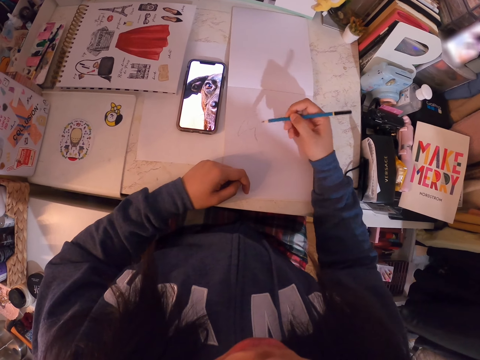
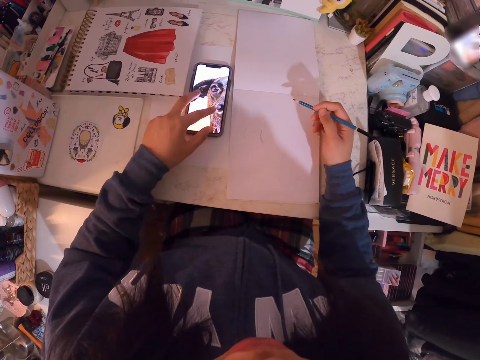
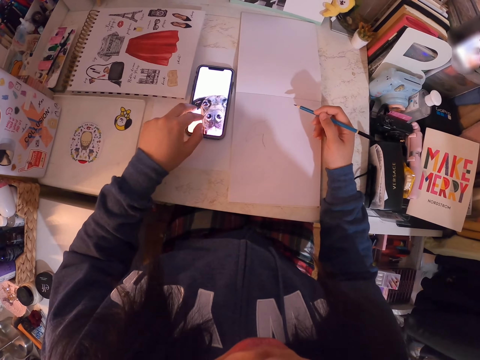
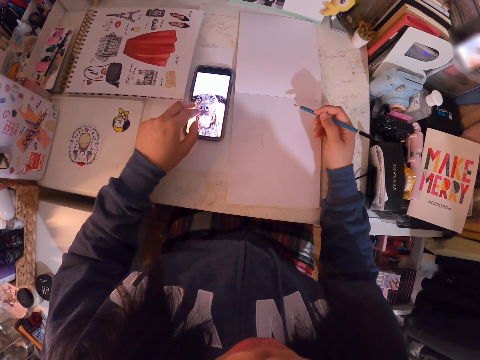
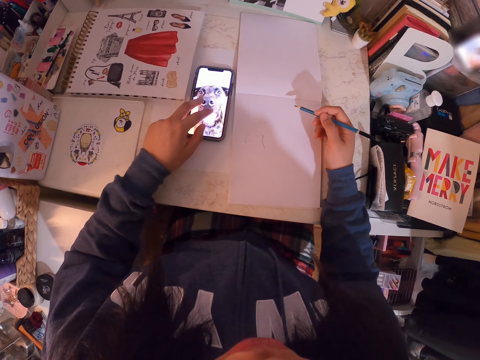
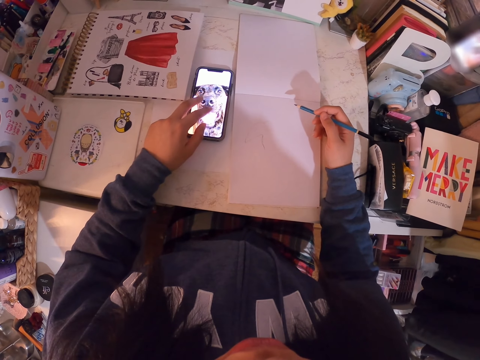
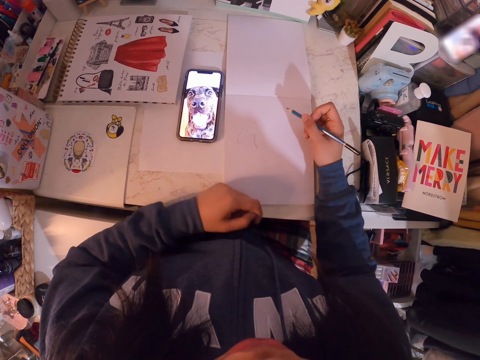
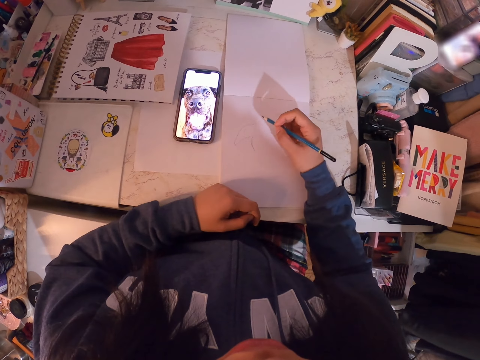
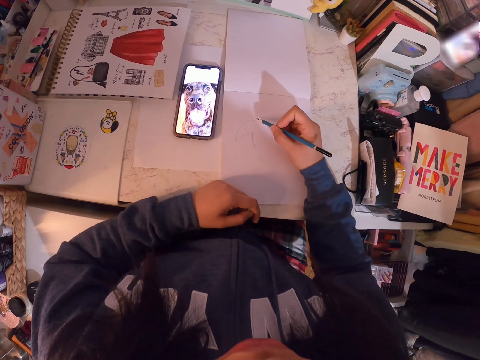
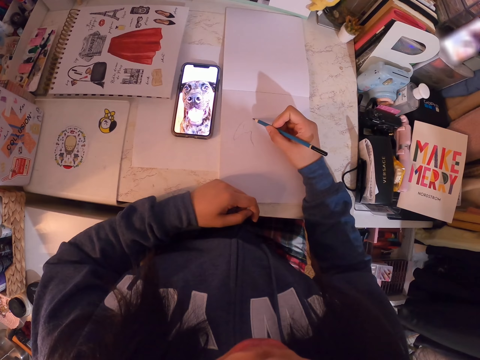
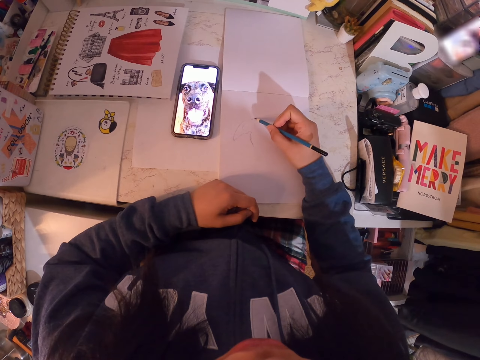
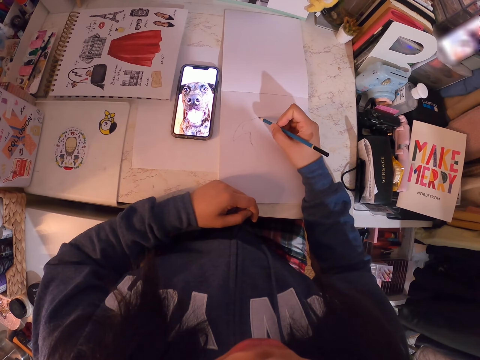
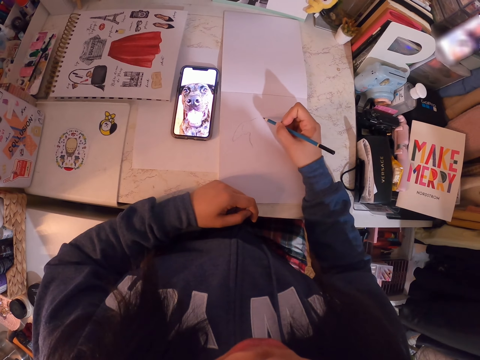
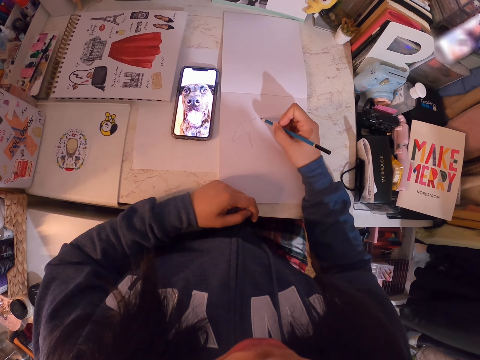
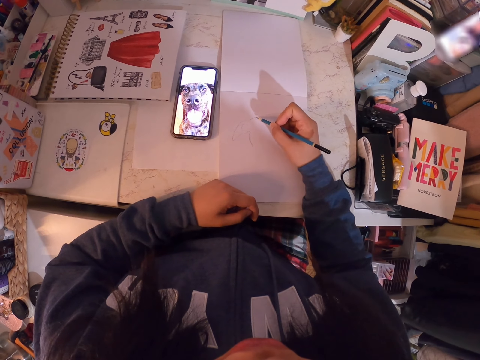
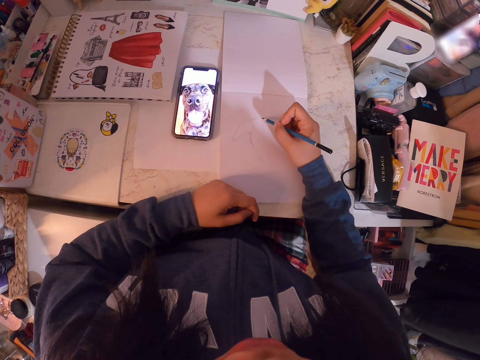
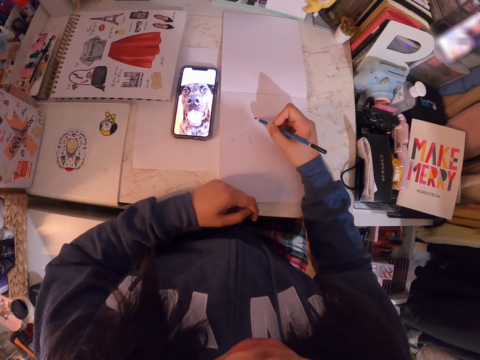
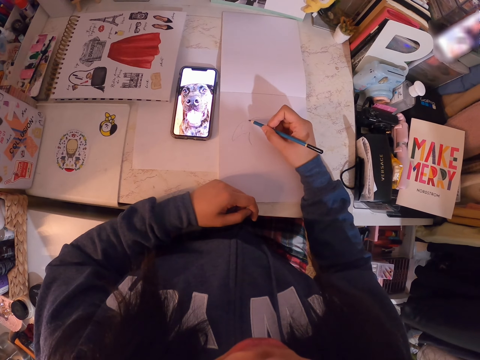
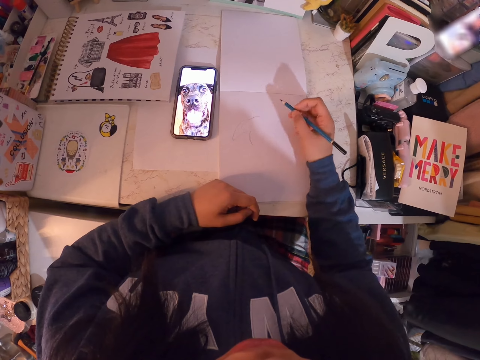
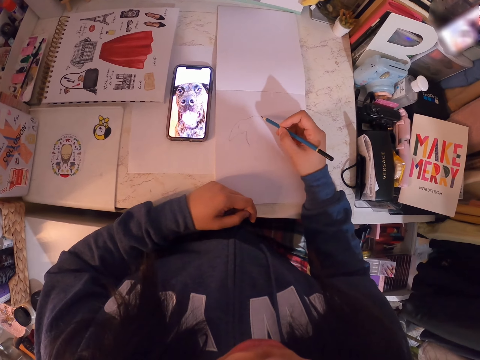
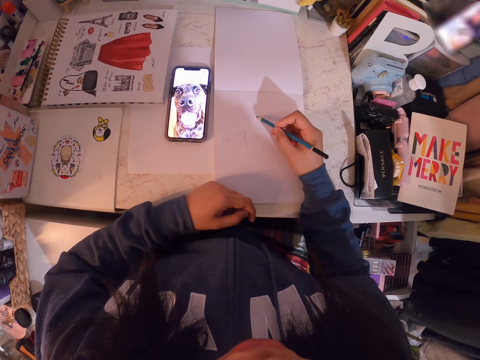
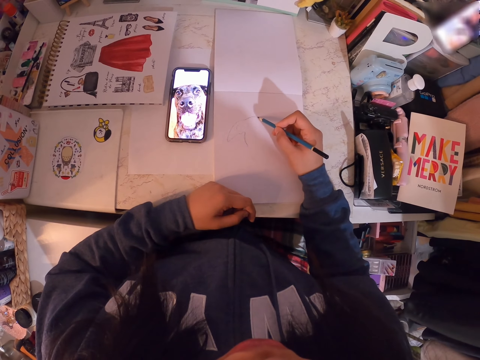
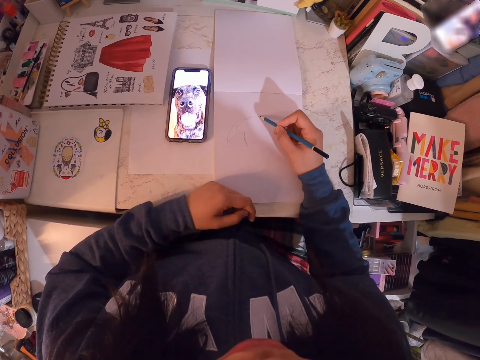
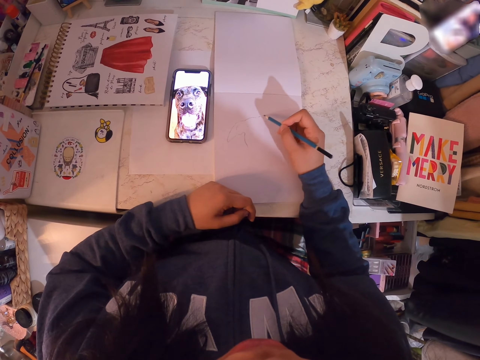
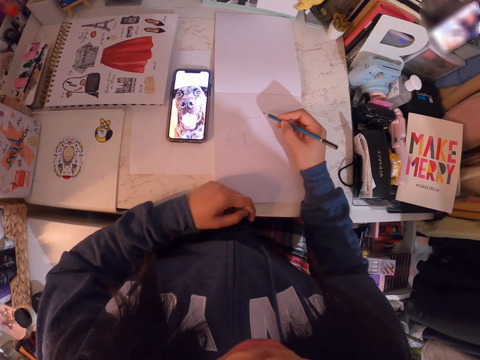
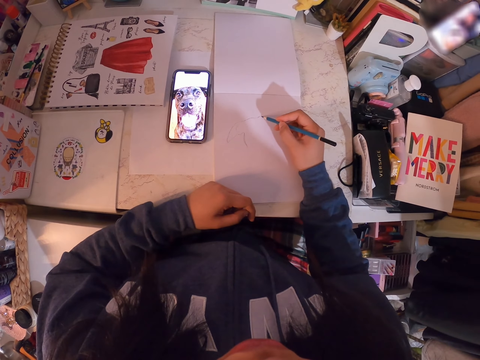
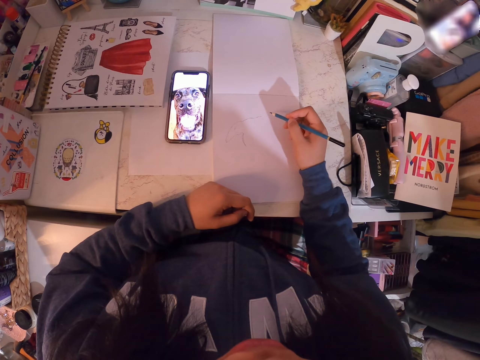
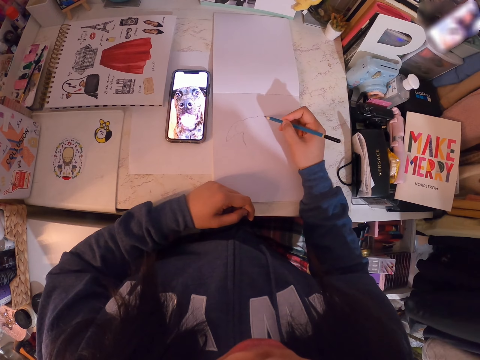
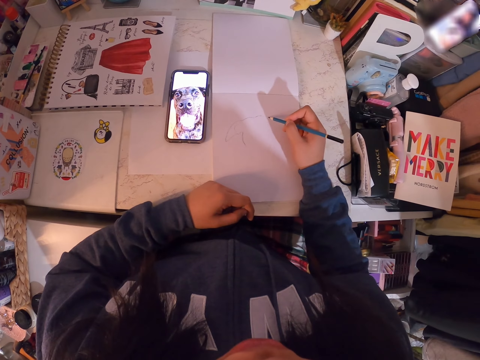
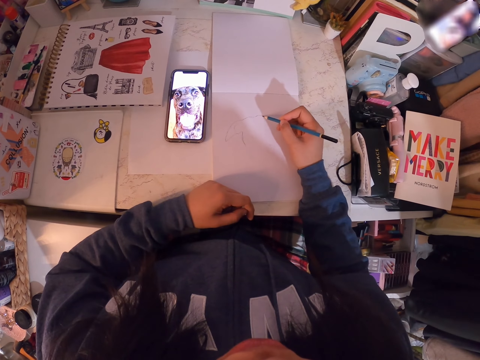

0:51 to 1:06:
The camera wearer operates the phone. They draw in the art book with the art pencil.

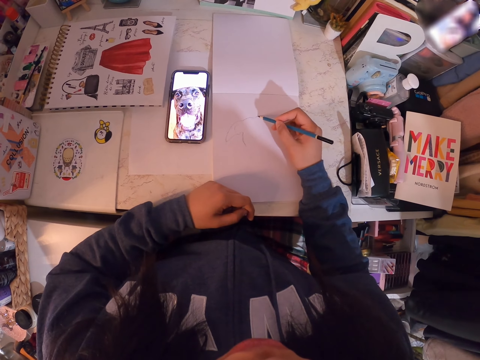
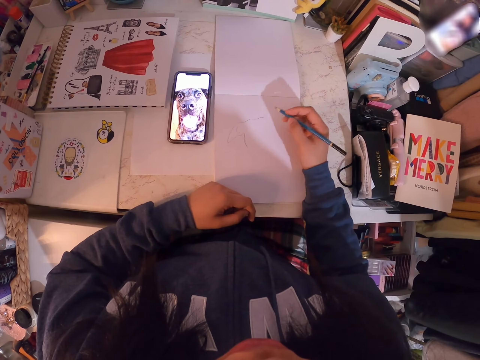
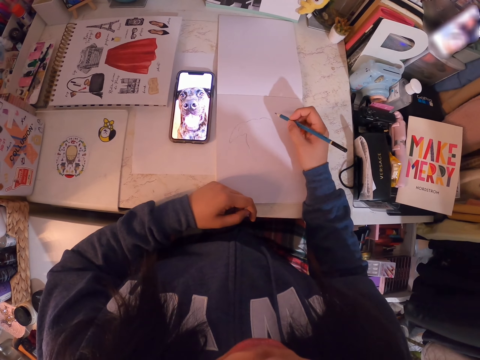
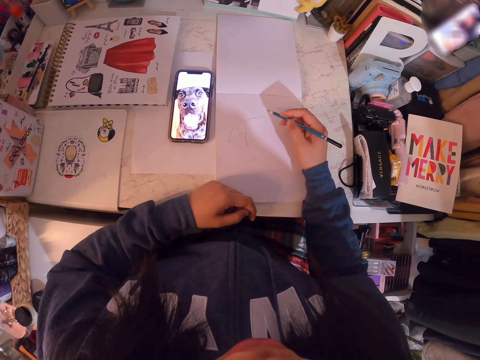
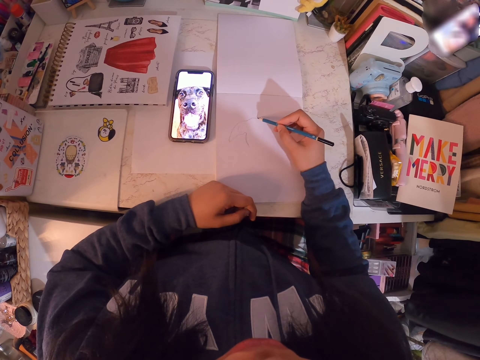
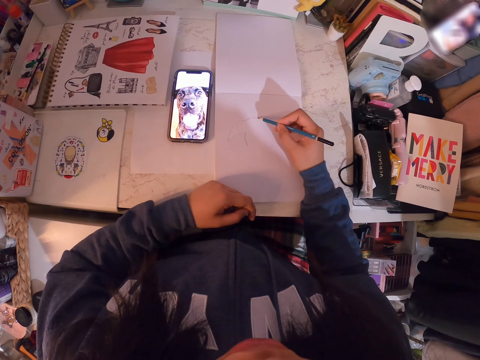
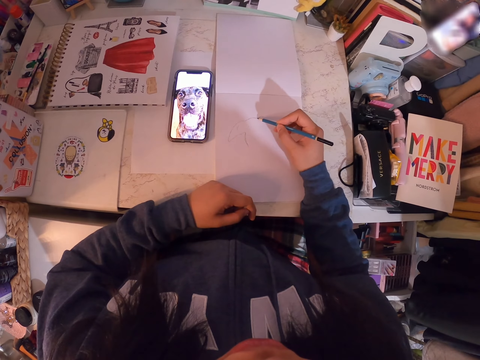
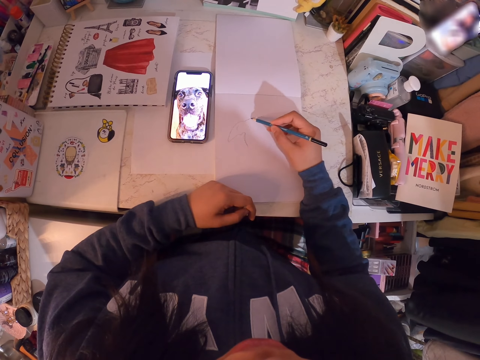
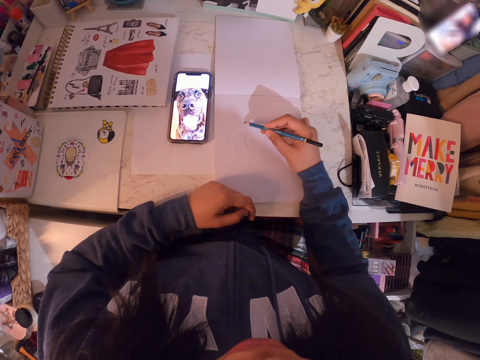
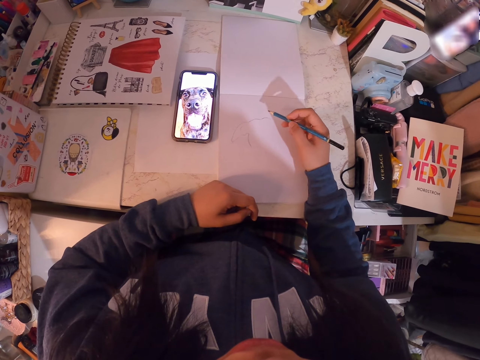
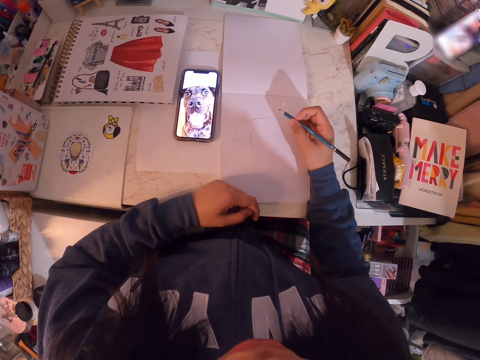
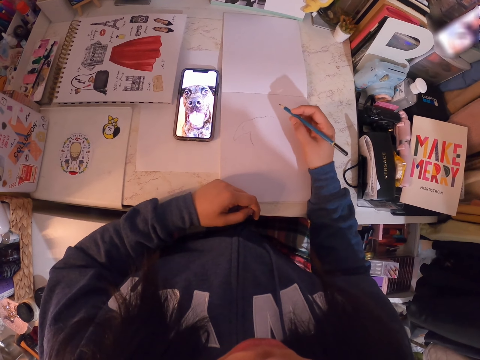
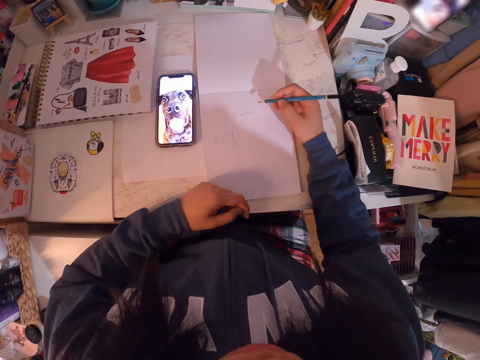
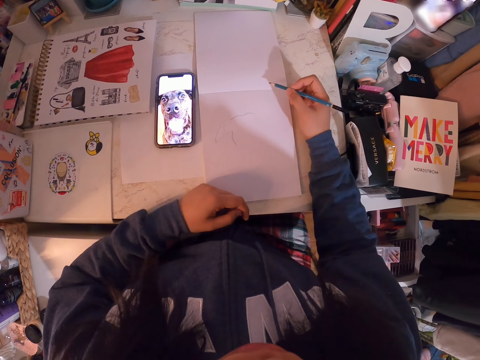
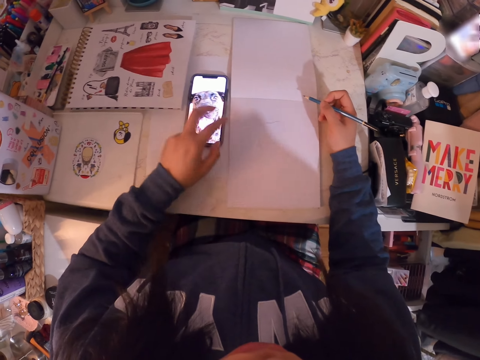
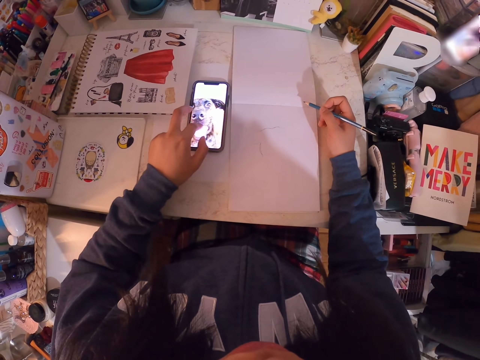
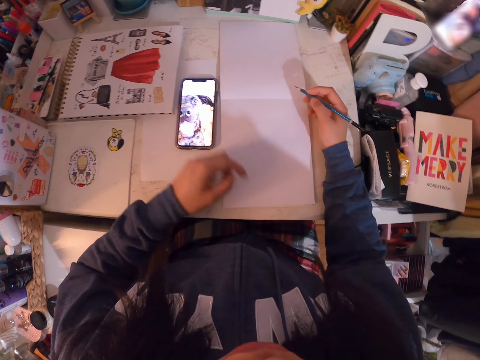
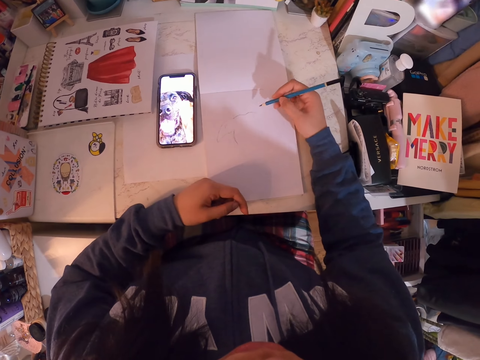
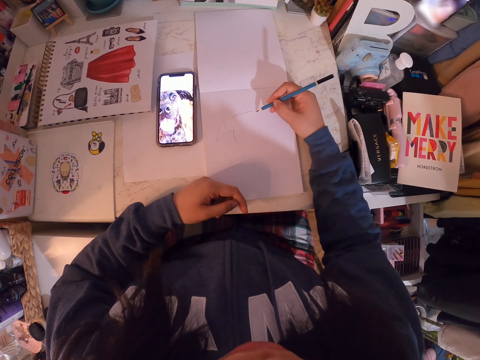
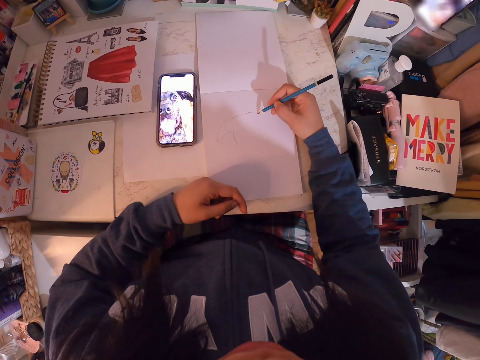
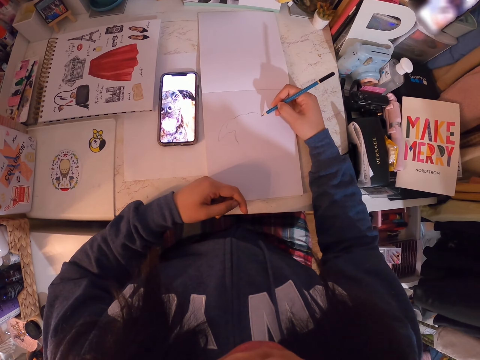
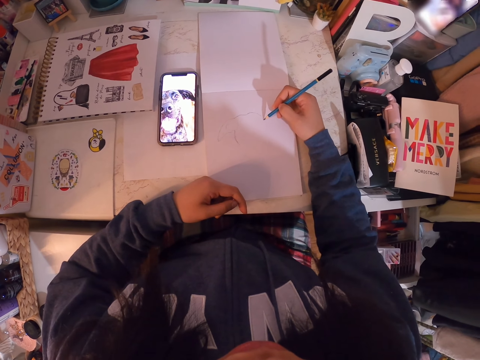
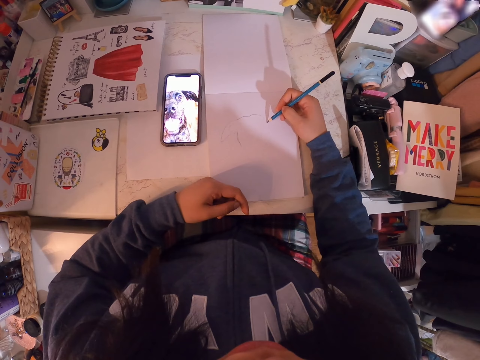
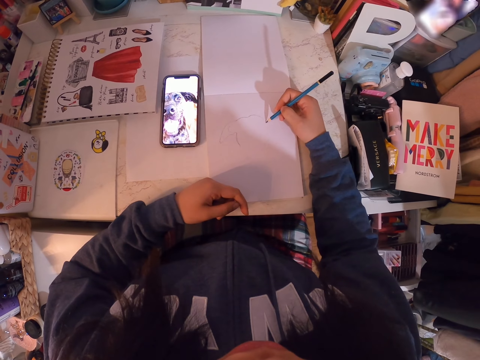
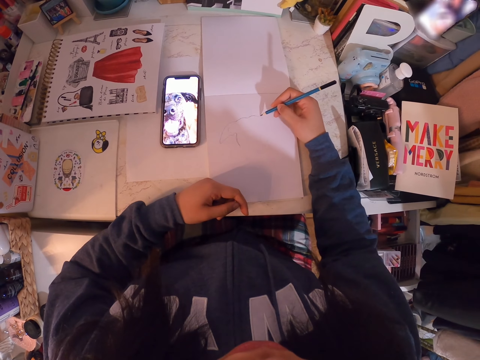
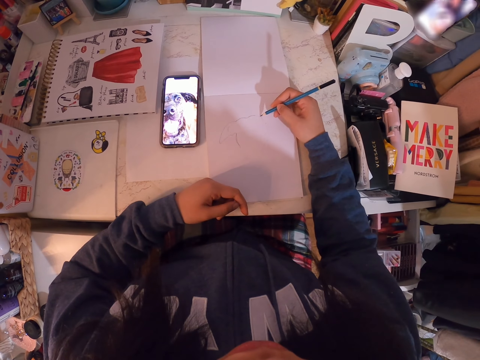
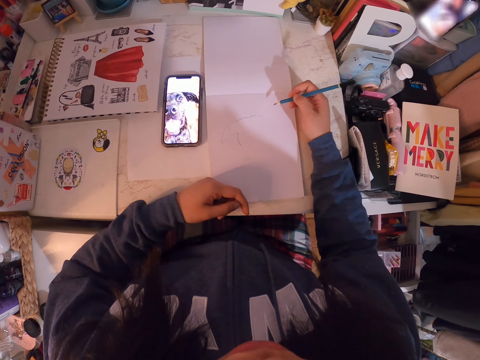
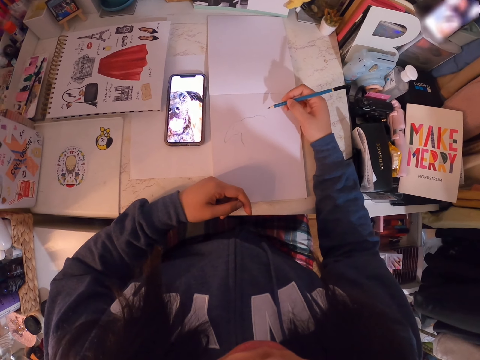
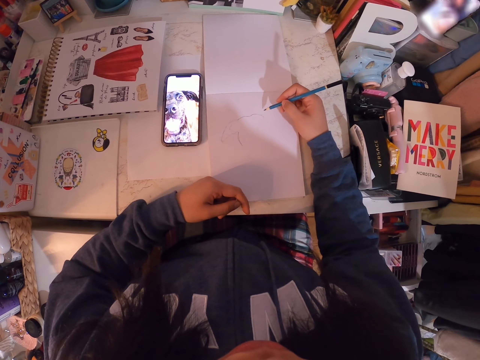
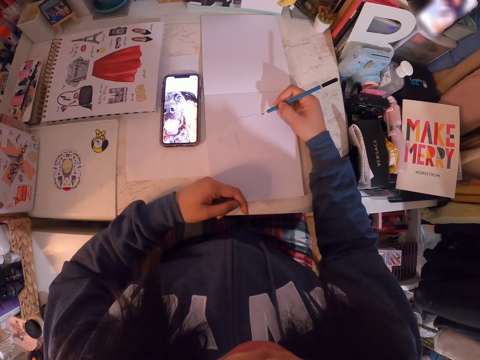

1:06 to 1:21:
The camera wearer holds the pencil. They operate the phone. They draw in the art book with the art pencil. They put the left hand on the book.
